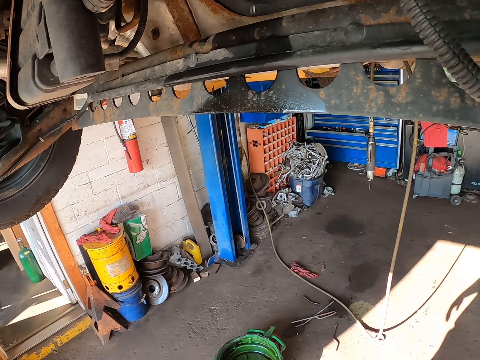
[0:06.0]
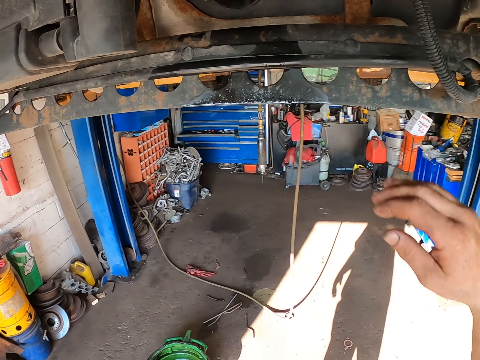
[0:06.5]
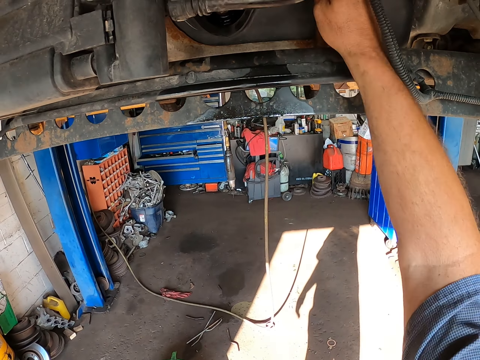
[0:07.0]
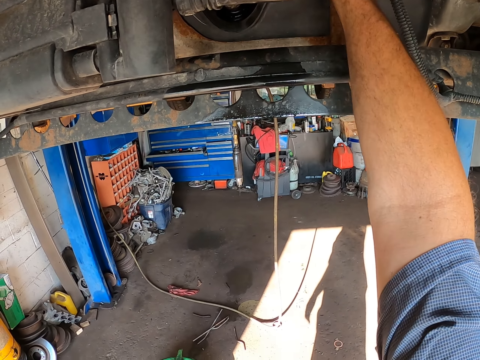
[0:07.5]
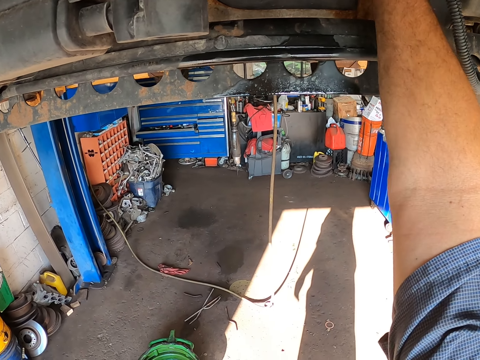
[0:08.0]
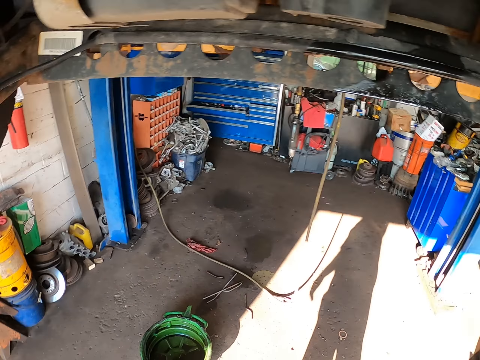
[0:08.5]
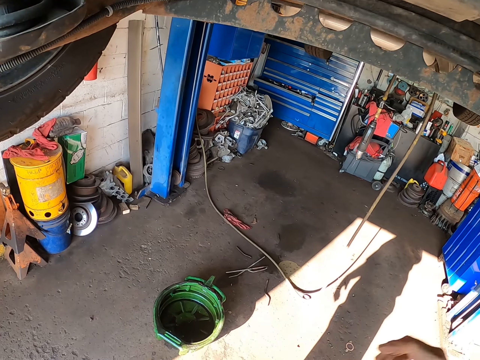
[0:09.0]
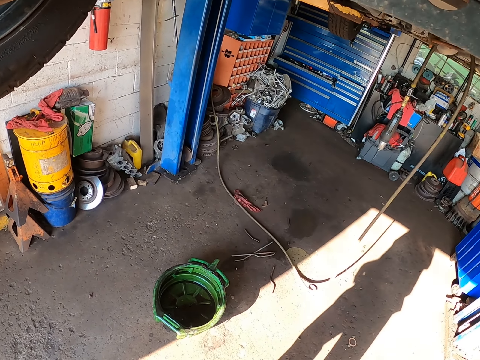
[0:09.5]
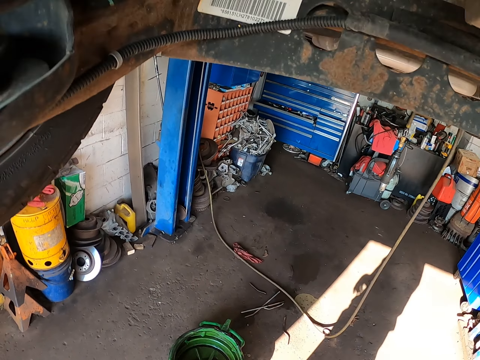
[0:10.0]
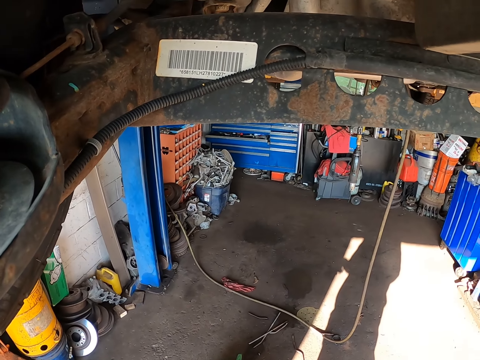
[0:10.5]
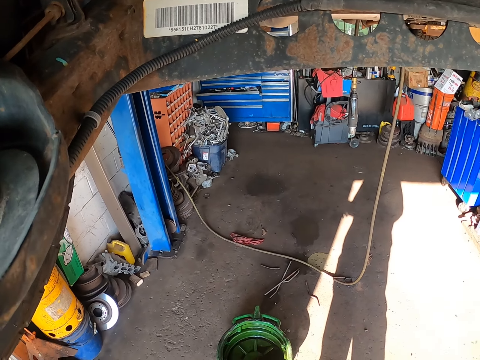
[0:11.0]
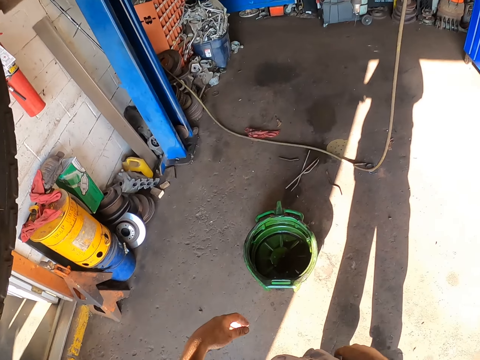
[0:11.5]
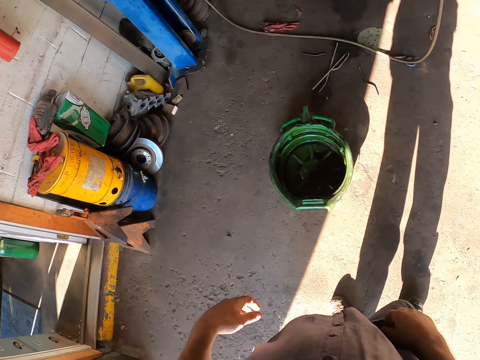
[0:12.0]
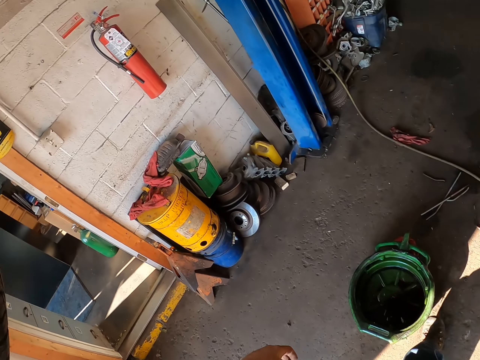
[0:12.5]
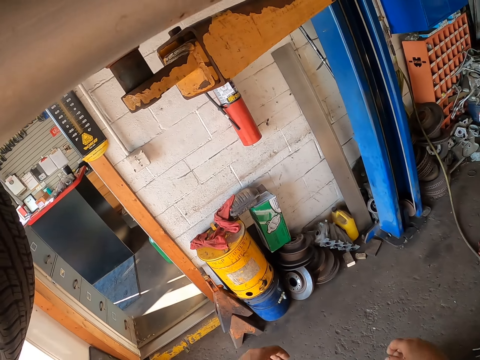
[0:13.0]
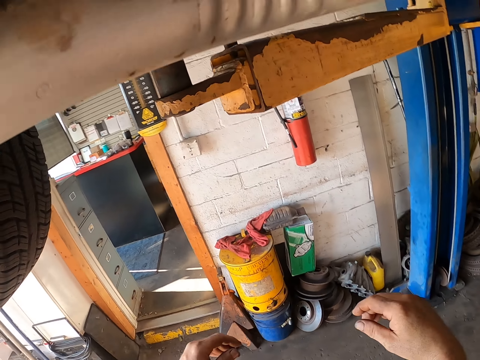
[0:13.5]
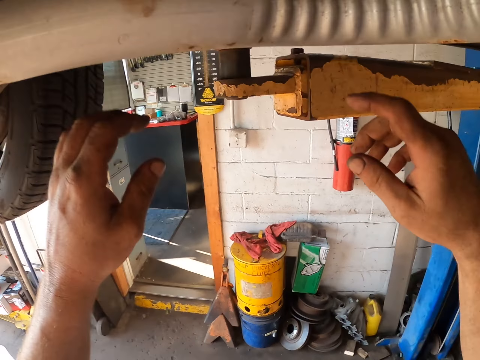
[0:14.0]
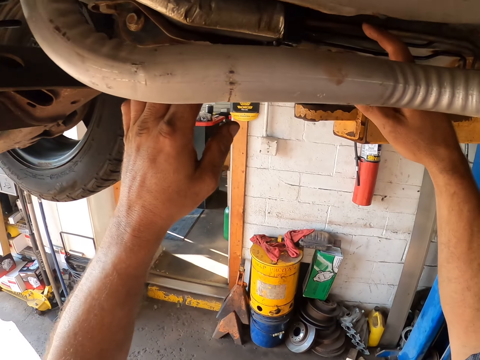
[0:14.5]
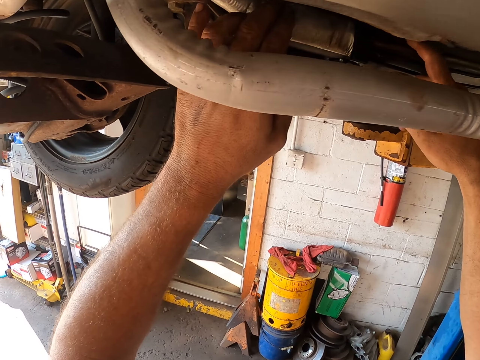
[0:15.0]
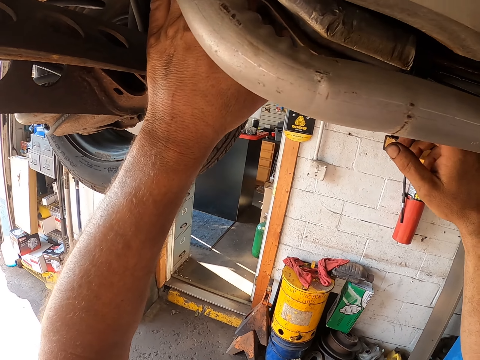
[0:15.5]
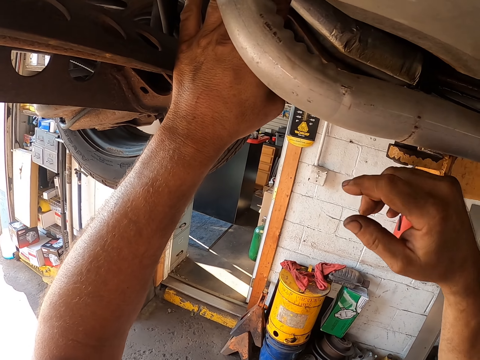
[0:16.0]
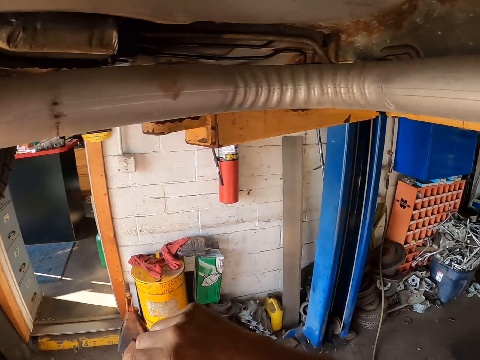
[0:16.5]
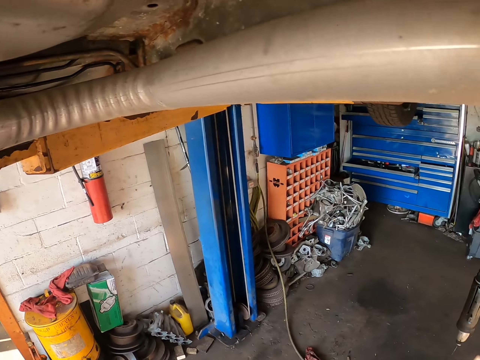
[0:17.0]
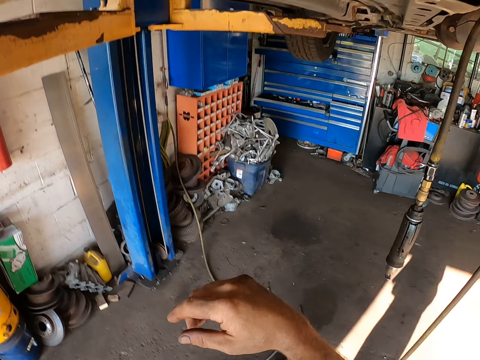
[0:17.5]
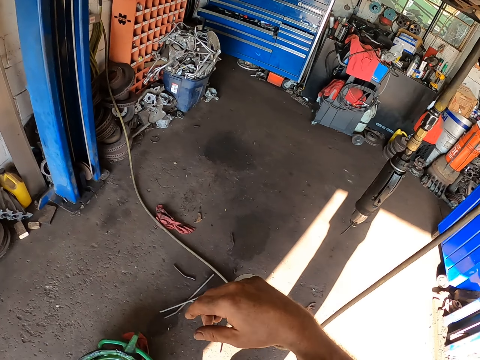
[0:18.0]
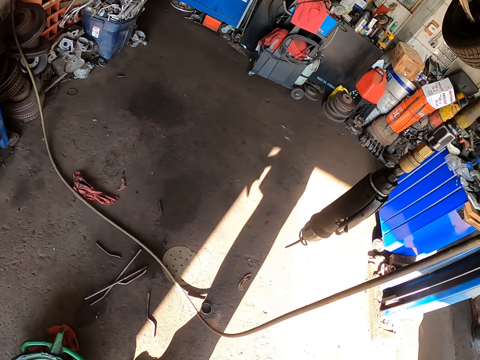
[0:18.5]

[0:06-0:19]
The camera wearer adjusts something with the right hand. They touch the vehicle. They step. They touch the vehicle.

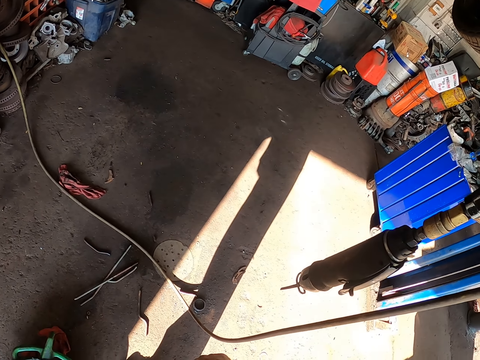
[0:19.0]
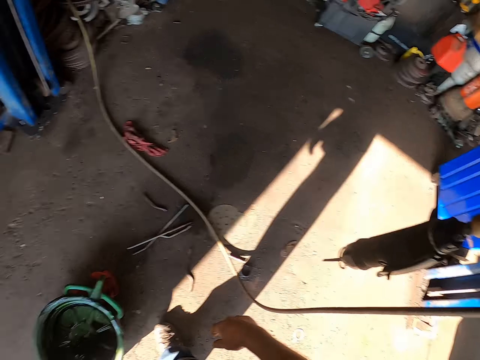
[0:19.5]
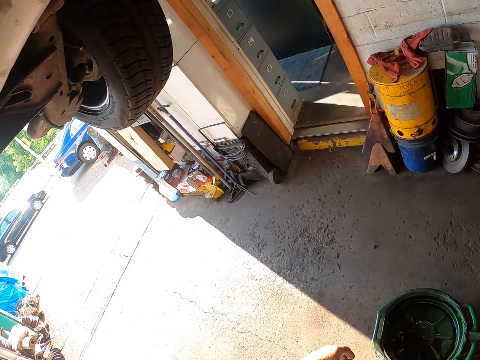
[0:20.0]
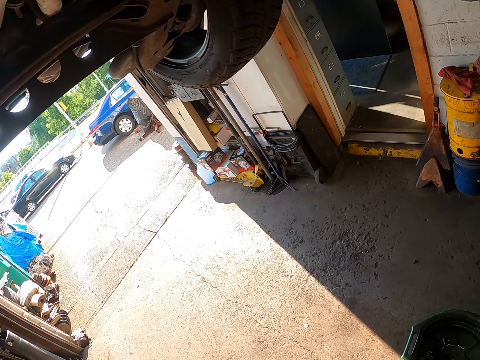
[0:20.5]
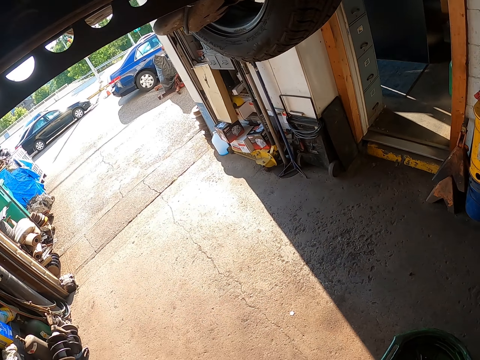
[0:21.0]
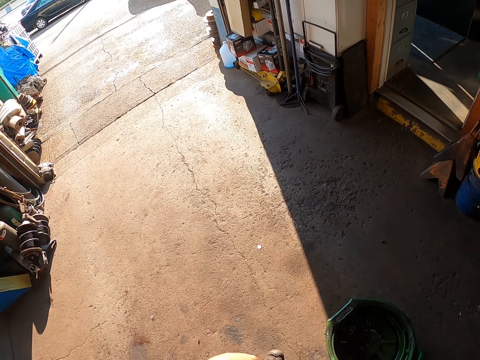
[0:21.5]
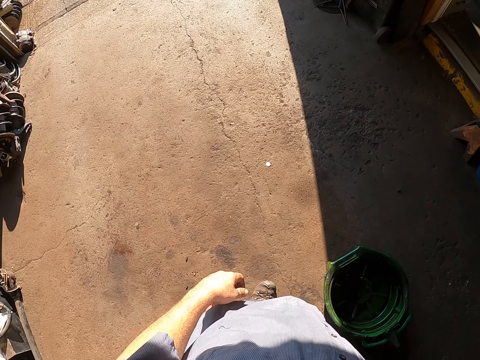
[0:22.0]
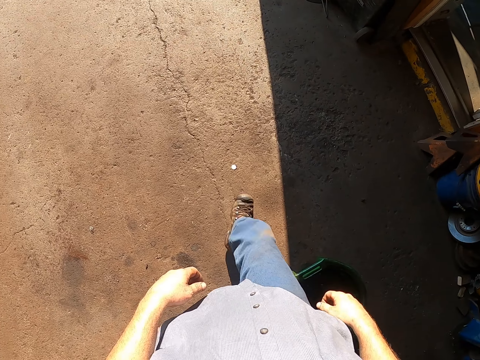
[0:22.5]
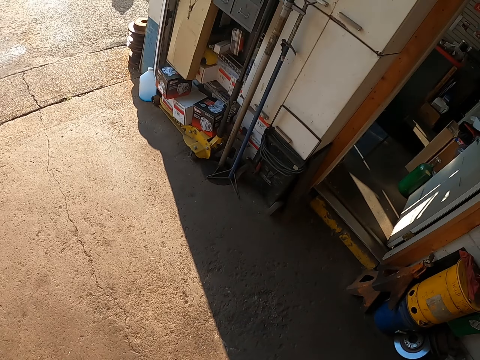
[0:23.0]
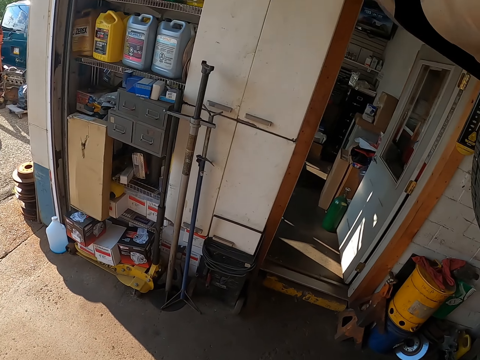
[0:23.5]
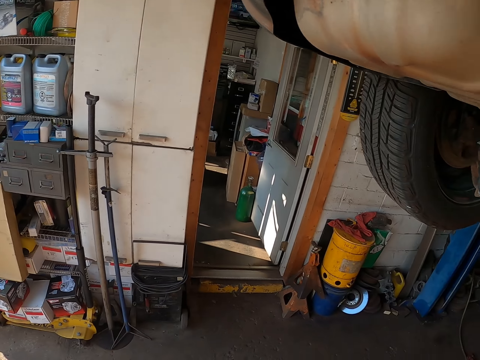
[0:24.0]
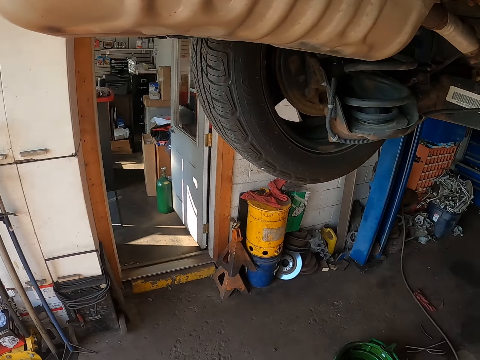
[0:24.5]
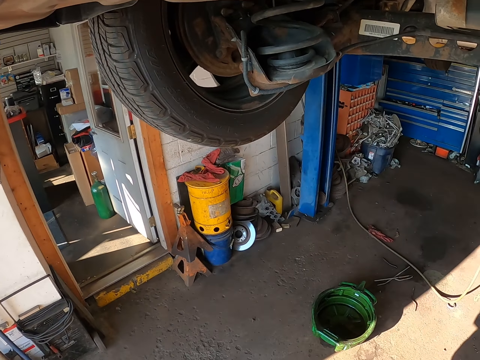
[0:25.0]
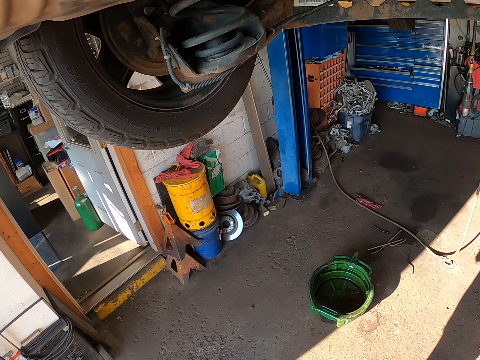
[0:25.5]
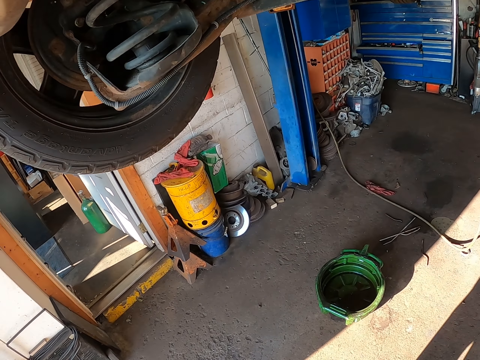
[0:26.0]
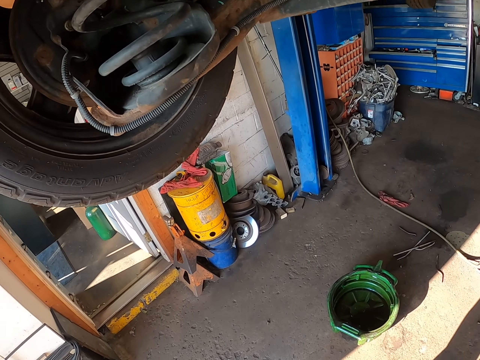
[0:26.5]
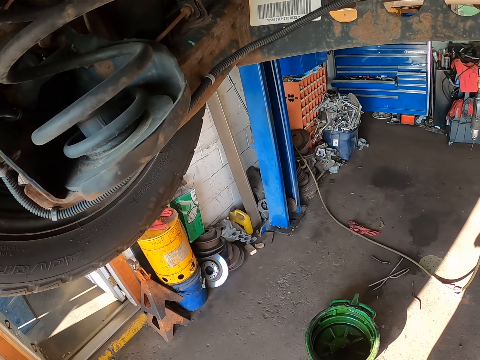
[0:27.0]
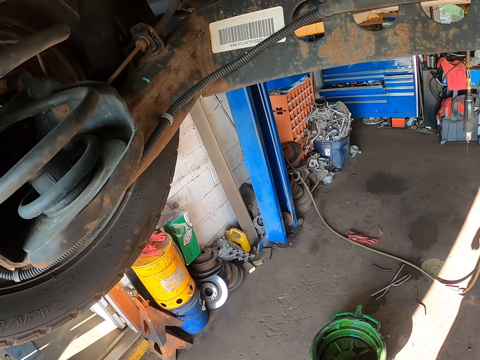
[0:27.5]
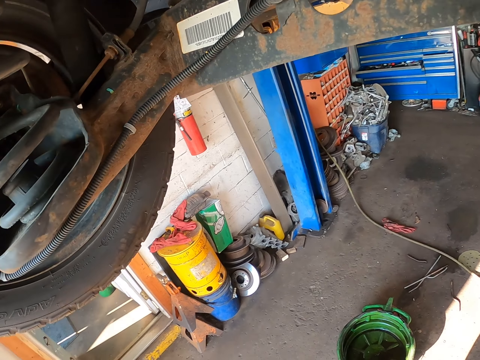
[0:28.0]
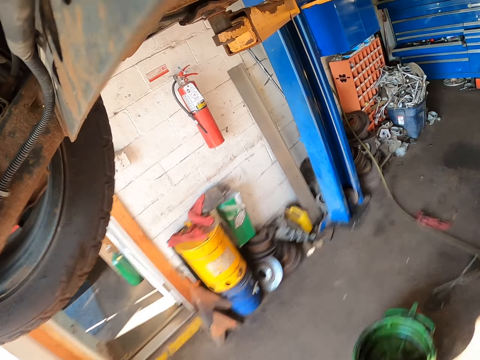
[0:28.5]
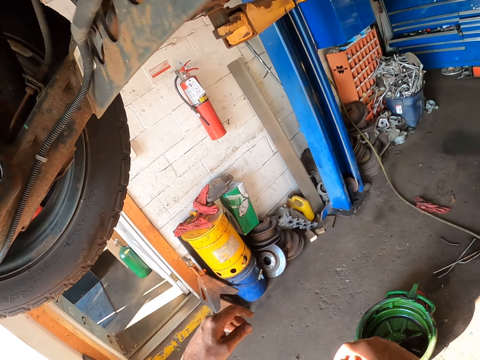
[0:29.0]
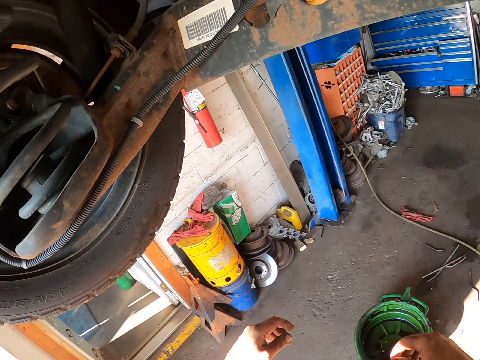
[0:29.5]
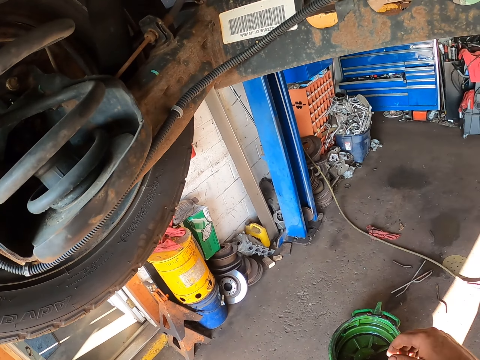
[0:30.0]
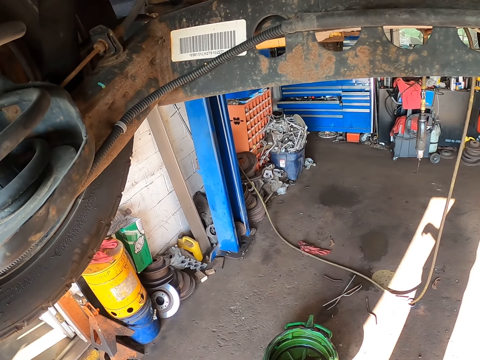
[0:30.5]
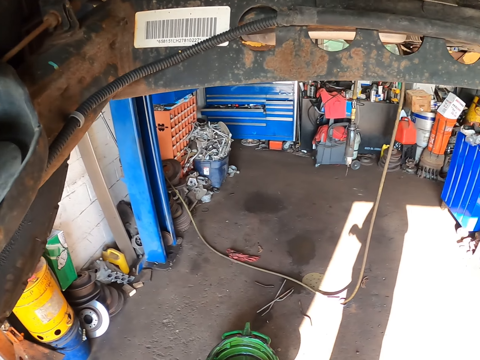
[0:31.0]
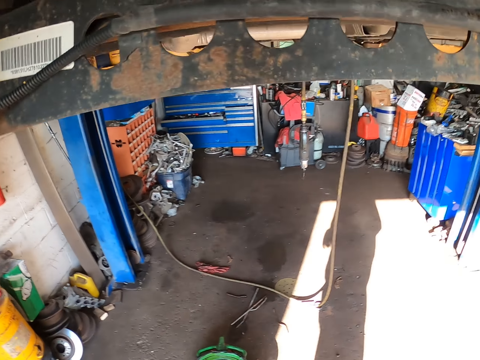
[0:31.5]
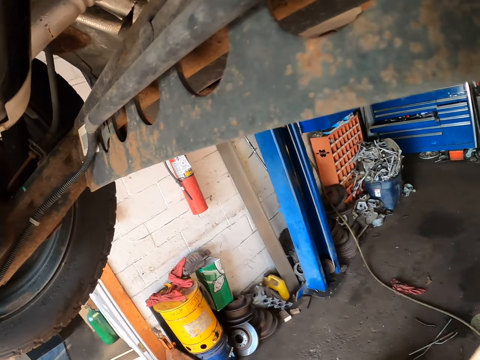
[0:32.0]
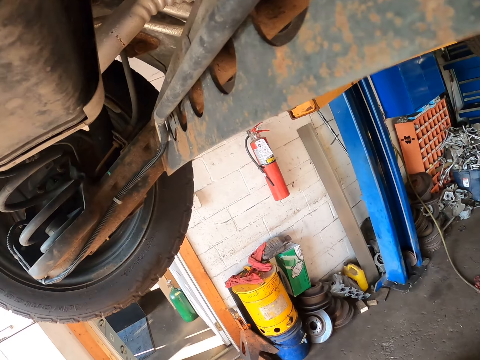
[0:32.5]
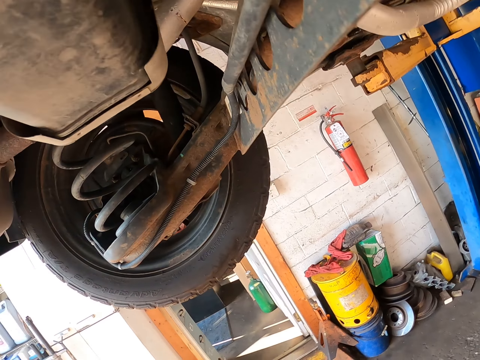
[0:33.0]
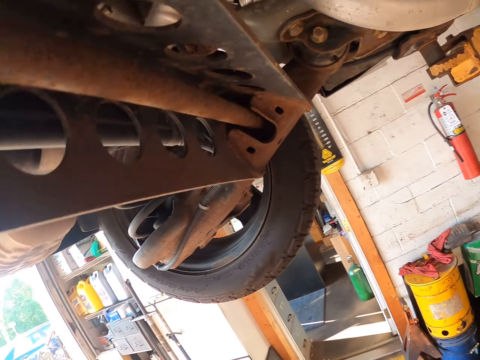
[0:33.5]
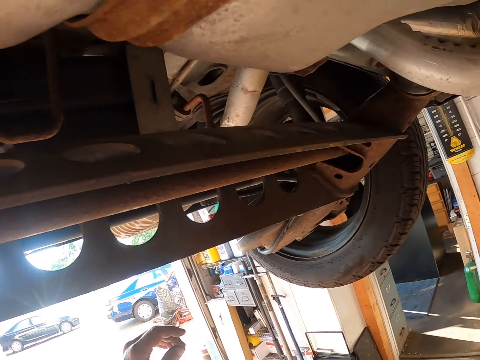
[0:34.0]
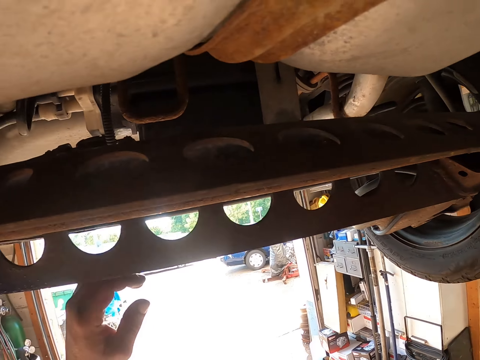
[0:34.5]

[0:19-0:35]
The camera wearer looks around. They step. They look at the vehicle.
